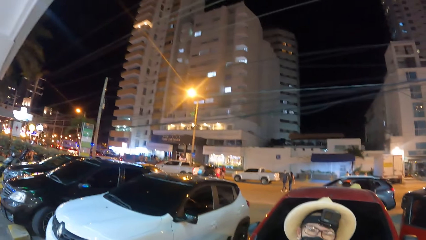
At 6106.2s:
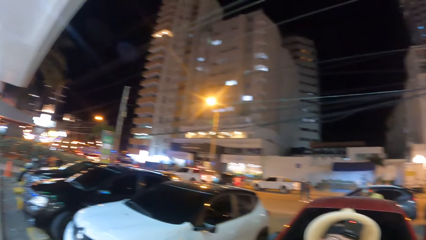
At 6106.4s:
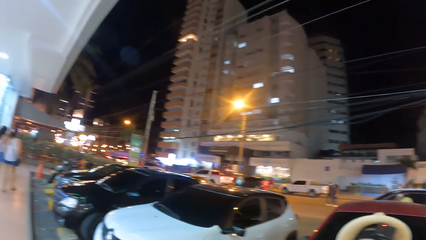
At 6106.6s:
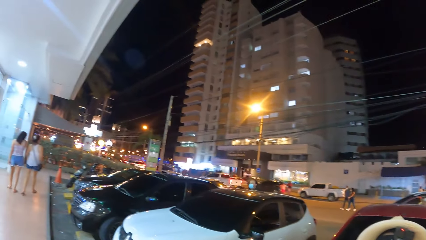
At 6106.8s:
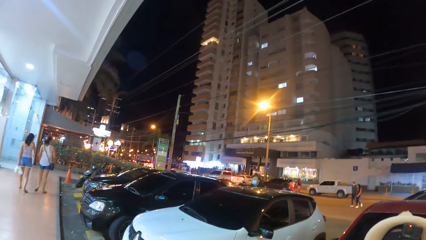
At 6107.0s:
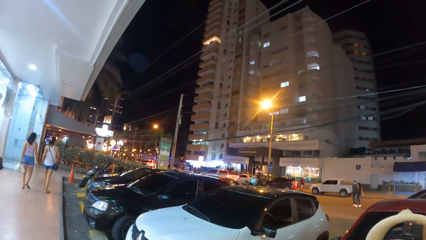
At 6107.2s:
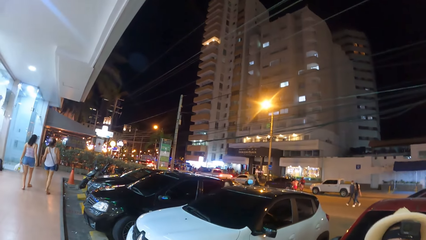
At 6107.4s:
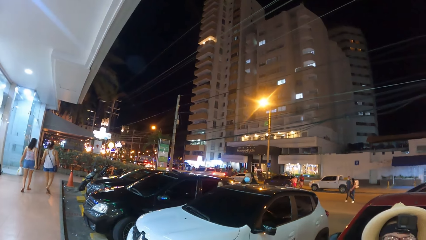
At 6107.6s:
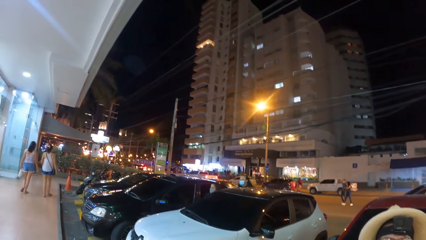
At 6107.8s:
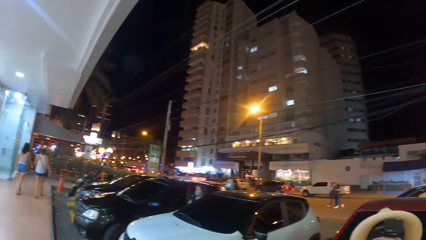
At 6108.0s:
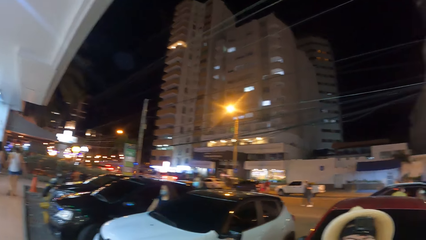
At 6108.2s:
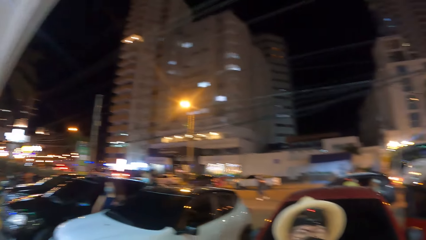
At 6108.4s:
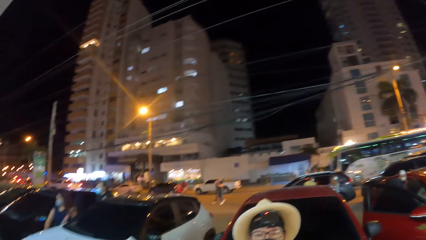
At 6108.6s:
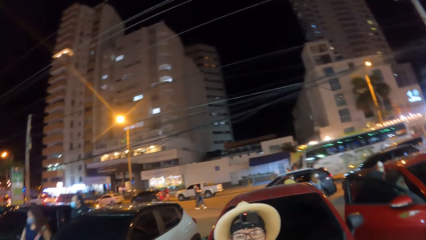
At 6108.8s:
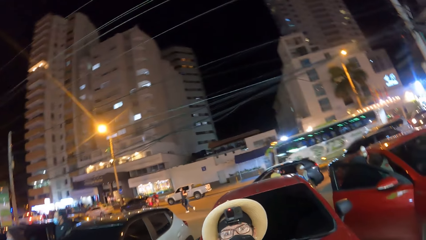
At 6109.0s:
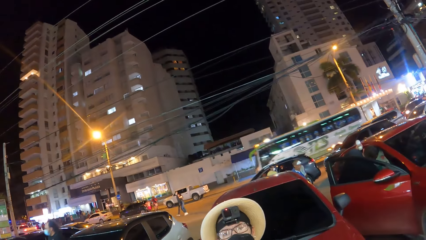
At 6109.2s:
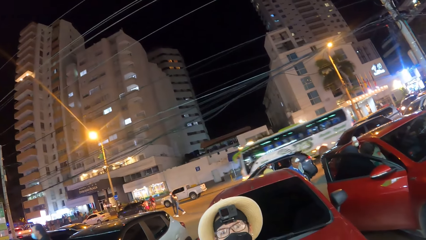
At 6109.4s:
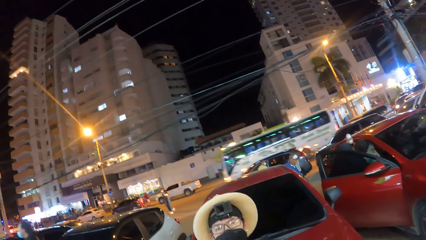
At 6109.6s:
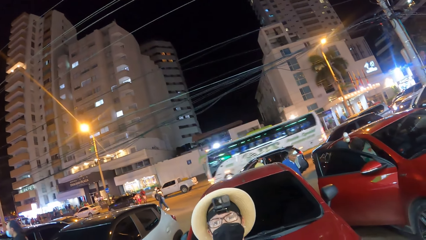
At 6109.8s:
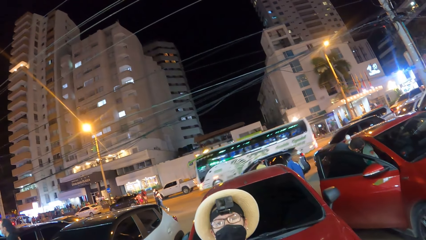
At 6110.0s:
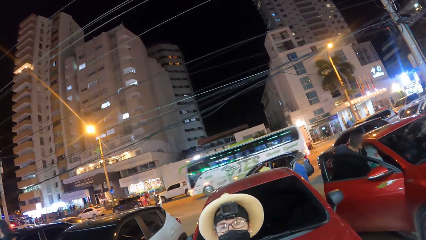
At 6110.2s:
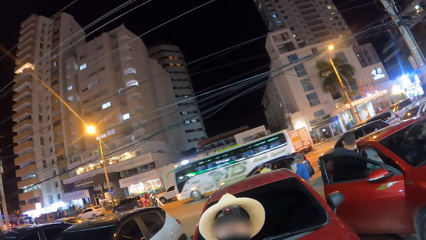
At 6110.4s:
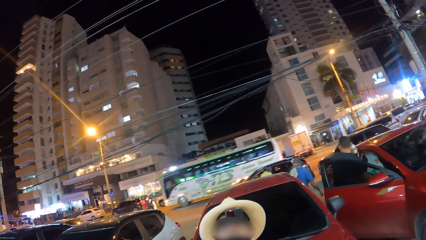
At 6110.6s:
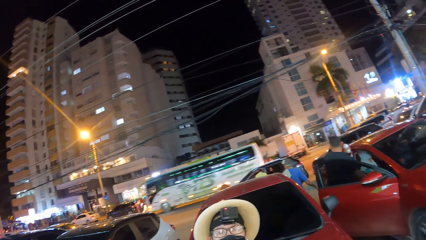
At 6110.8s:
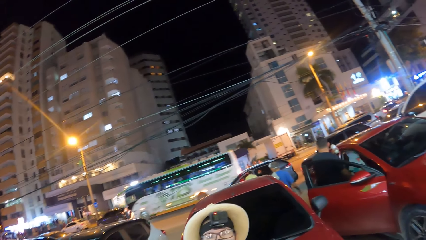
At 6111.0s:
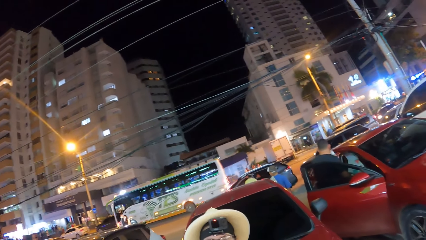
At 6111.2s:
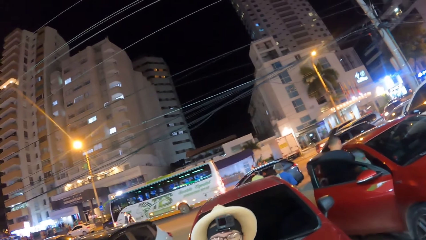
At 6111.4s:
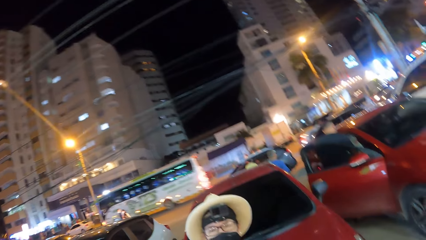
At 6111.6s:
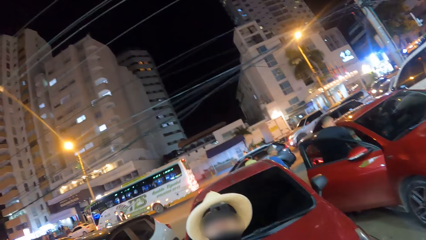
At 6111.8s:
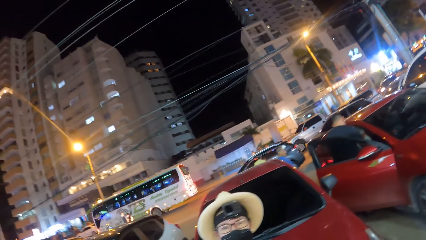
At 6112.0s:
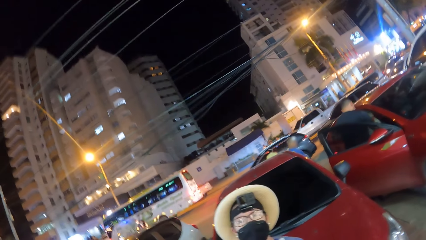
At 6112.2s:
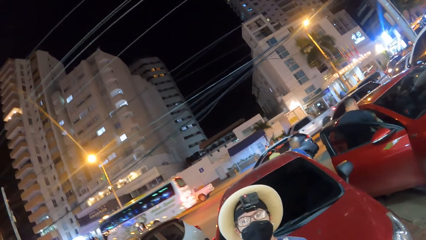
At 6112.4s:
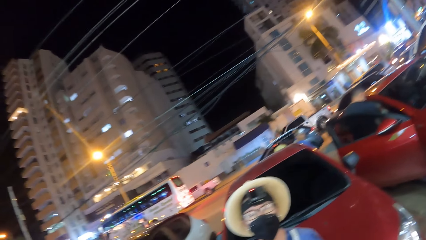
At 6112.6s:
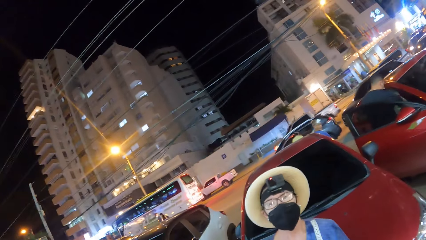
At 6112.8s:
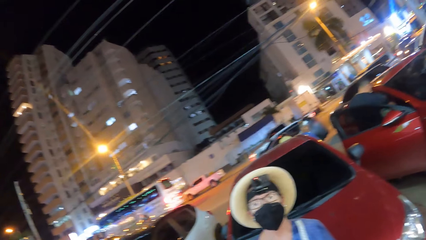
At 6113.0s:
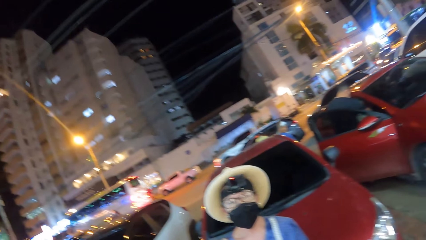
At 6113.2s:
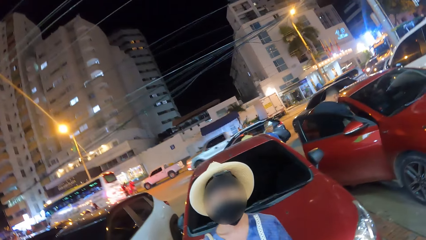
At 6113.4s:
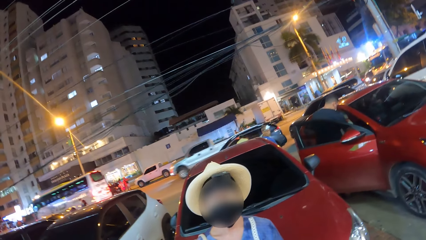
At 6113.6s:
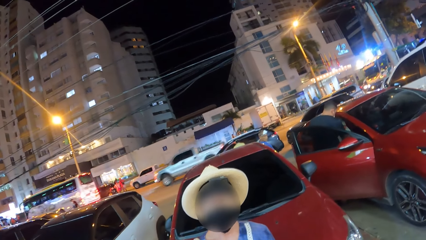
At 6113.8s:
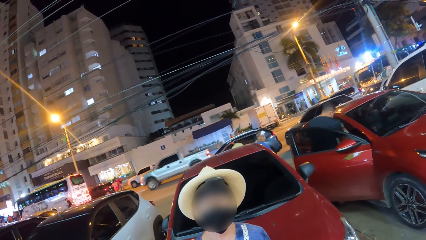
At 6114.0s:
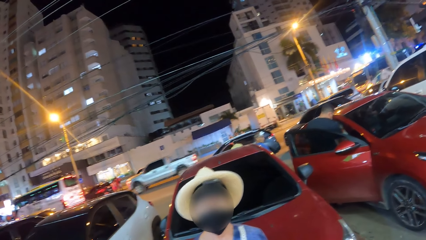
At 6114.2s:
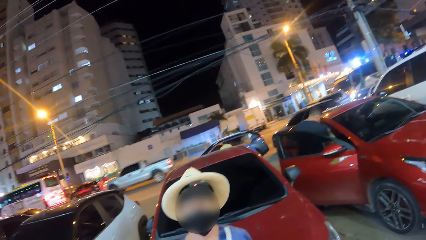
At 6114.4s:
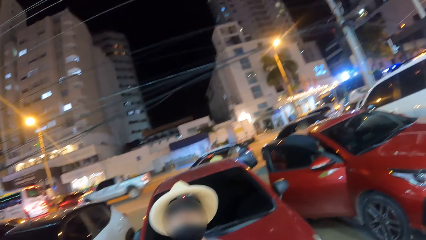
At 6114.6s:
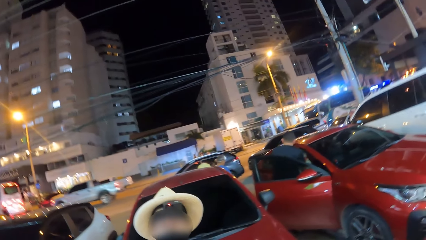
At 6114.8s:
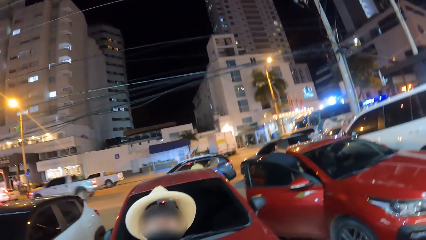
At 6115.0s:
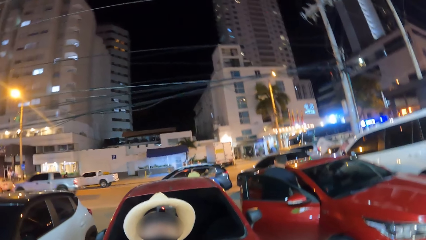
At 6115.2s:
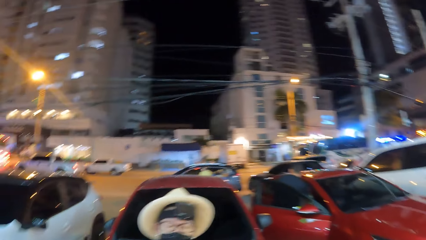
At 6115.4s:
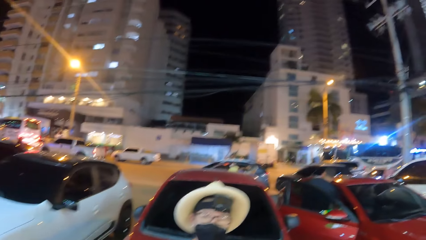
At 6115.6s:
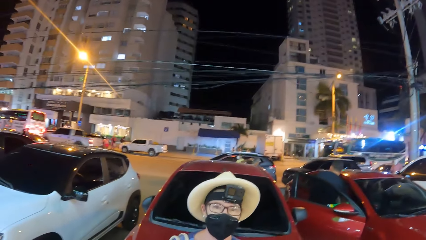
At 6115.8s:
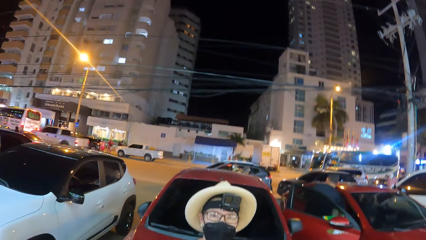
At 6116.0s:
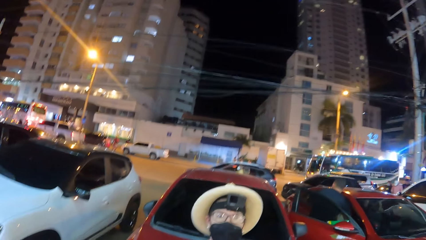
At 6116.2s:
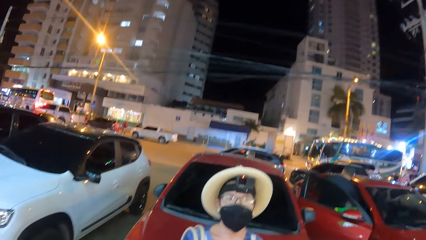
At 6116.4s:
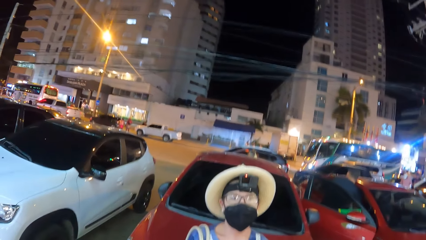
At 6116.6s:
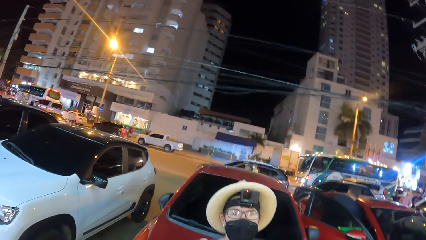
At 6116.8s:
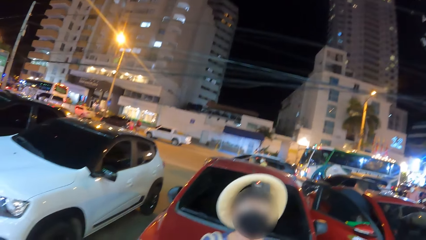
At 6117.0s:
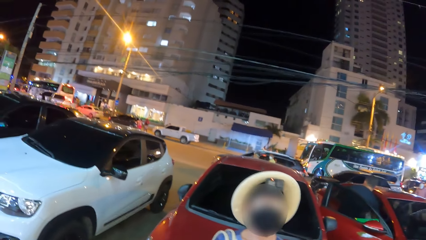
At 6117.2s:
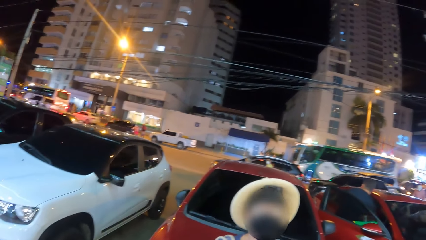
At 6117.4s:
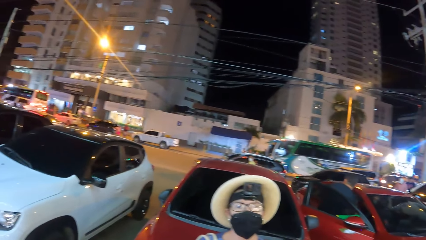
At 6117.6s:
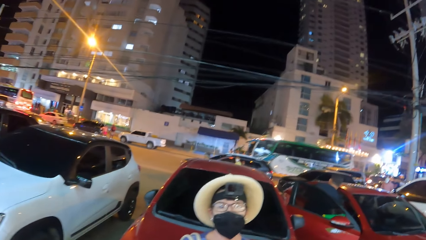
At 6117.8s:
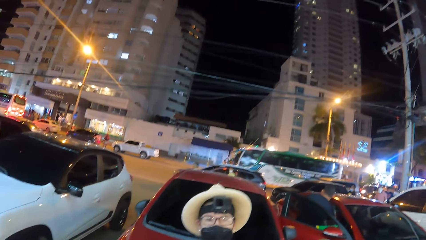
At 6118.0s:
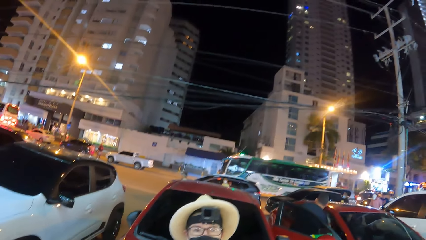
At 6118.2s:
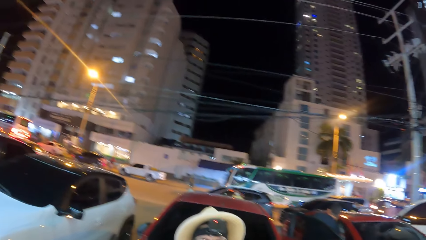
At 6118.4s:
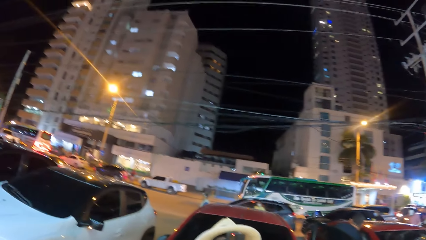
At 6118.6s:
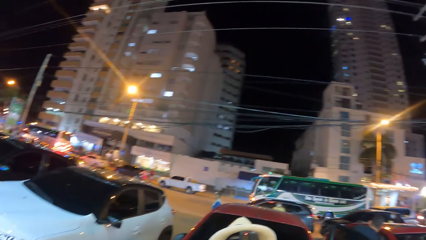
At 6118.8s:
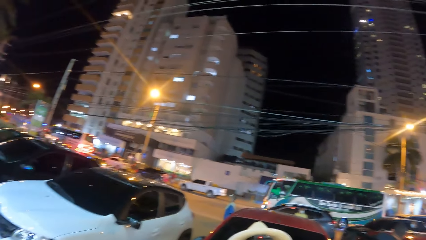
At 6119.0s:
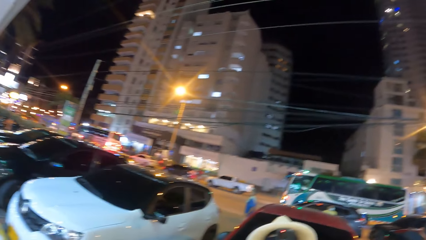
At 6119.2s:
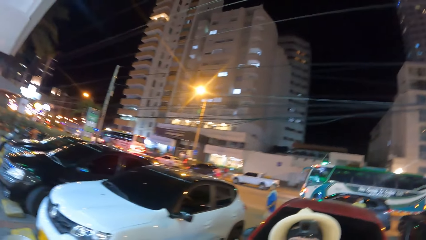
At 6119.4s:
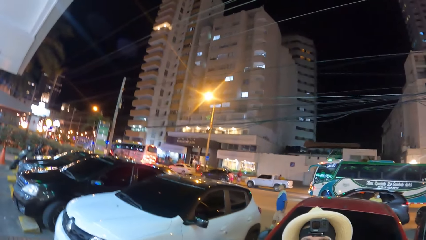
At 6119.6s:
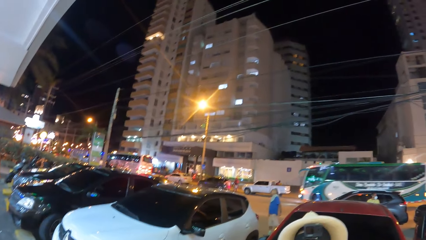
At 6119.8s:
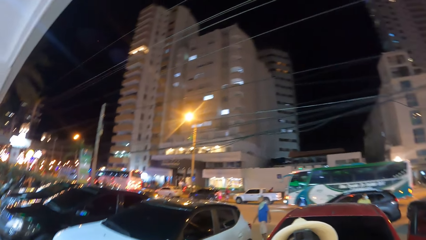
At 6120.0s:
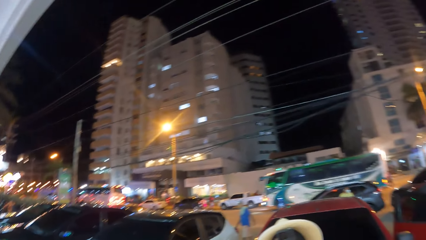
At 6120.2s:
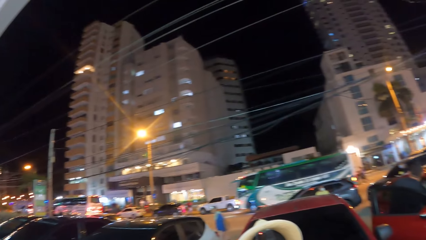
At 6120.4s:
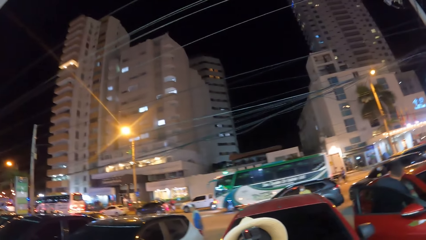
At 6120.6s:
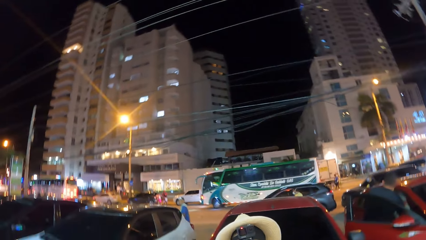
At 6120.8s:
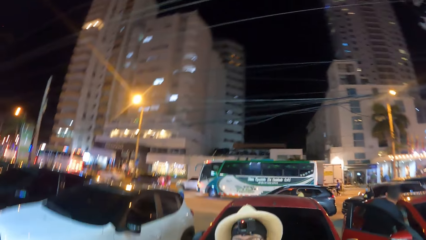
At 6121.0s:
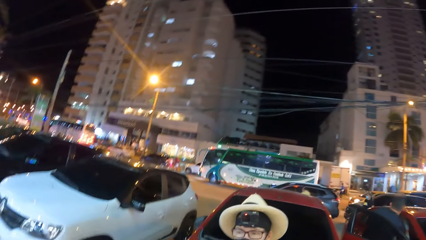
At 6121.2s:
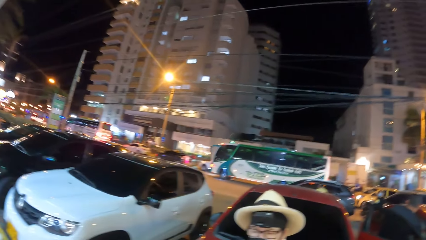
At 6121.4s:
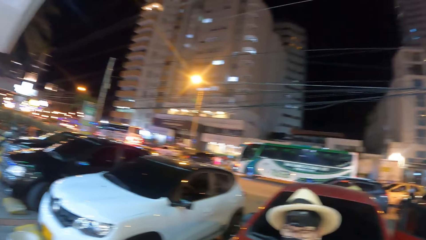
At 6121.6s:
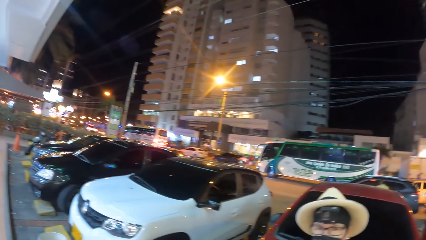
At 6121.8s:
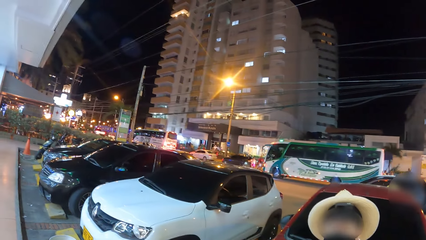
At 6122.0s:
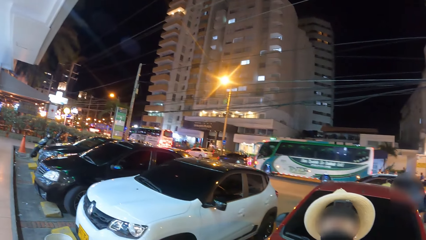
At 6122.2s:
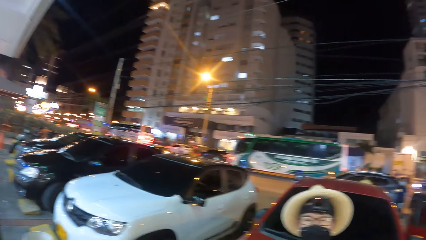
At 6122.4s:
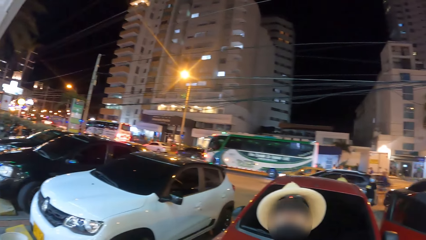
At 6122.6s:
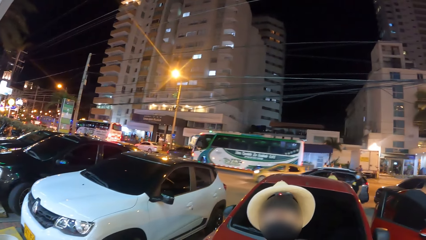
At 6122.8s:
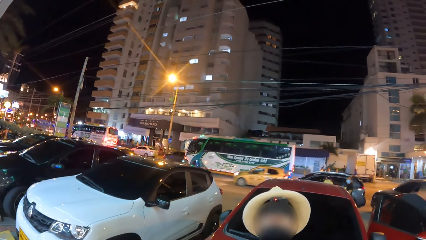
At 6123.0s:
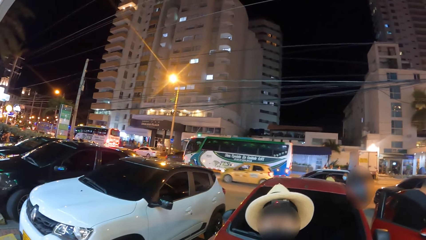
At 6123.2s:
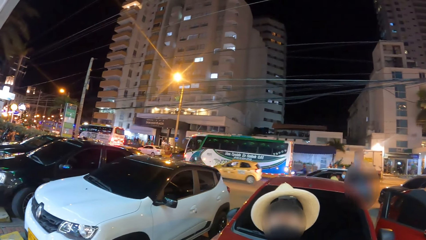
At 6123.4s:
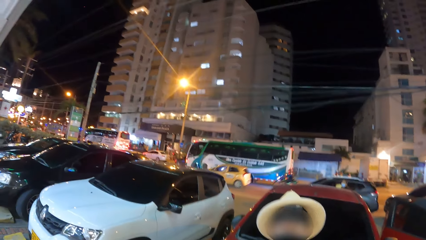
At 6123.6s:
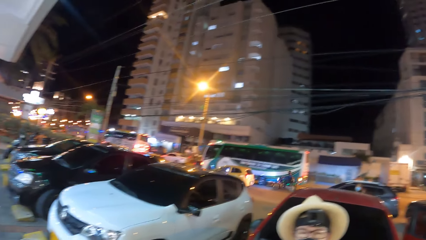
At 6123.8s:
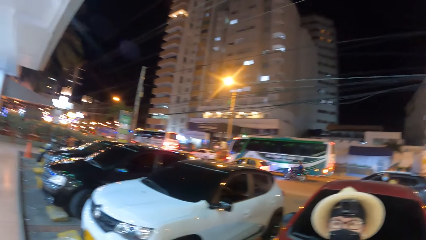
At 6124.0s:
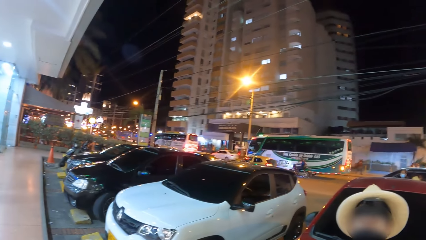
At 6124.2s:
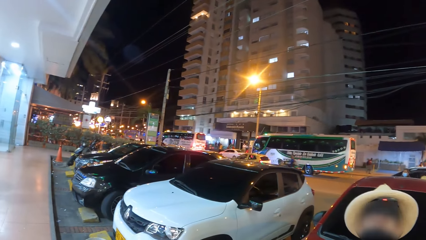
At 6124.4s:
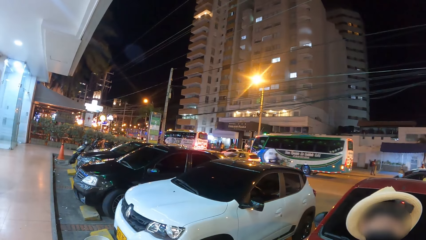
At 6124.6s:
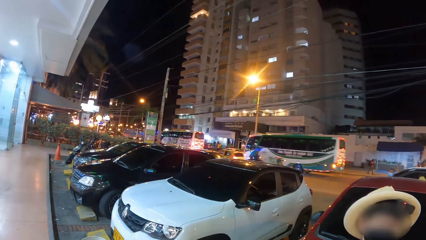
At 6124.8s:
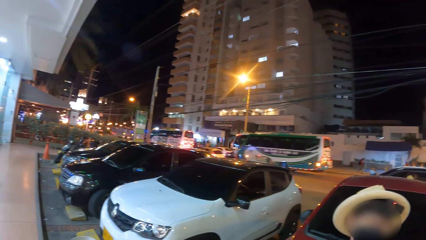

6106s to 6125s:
The camera wearer looks around. They talk. They look around.
